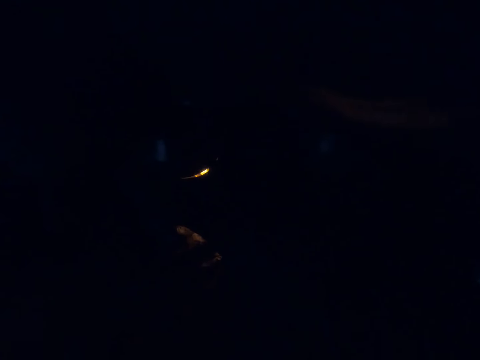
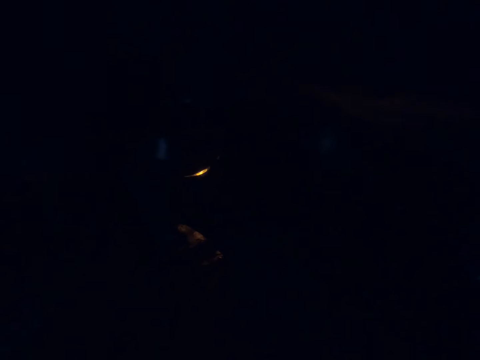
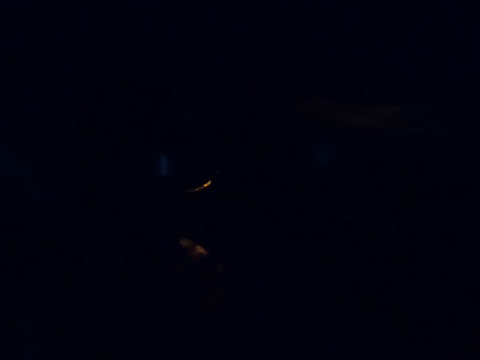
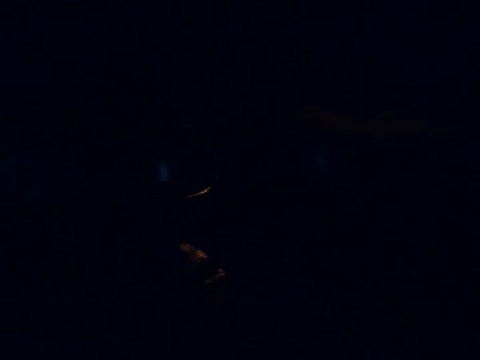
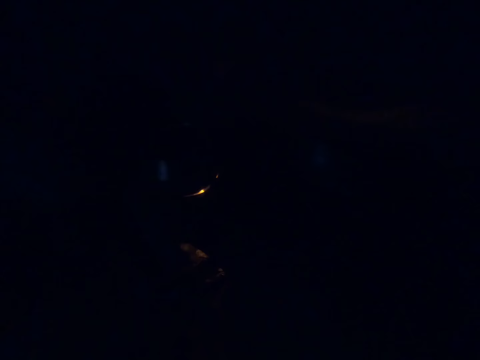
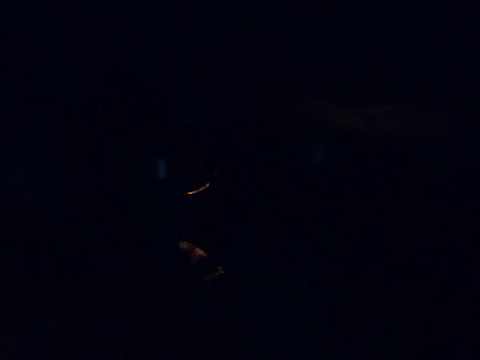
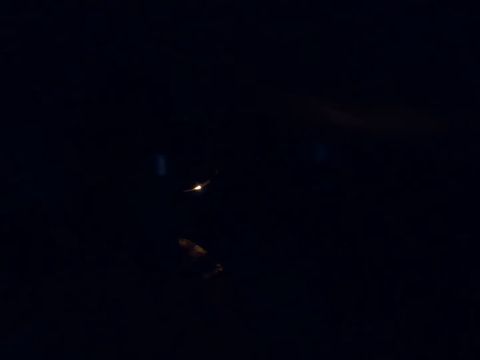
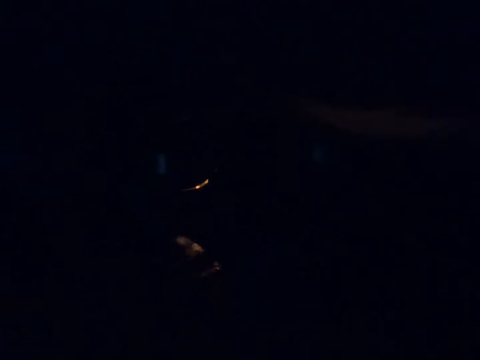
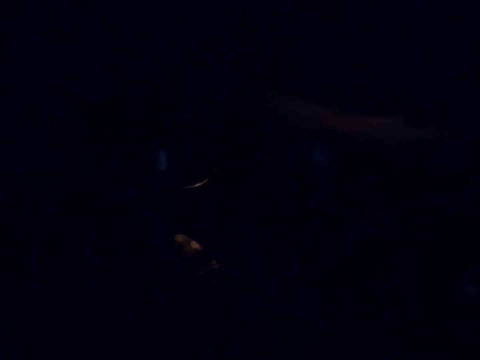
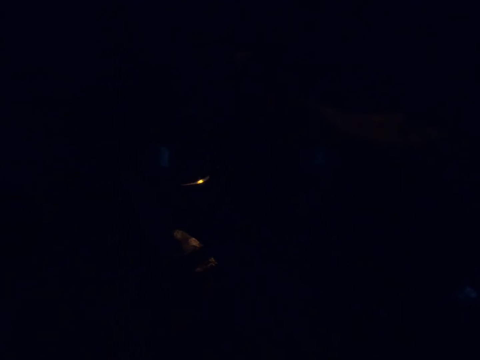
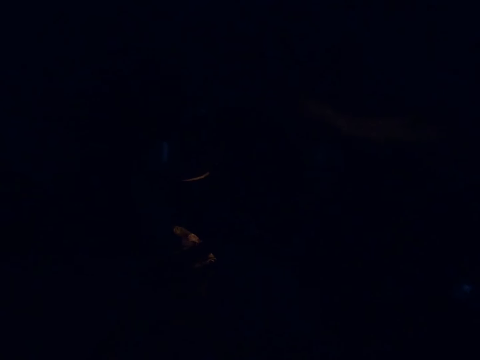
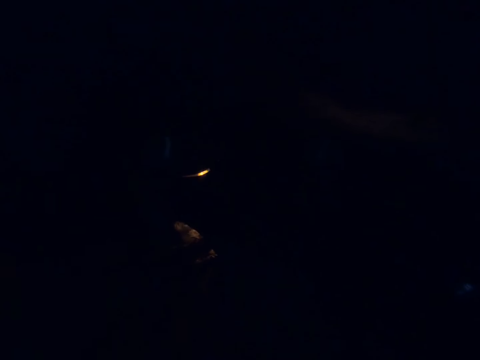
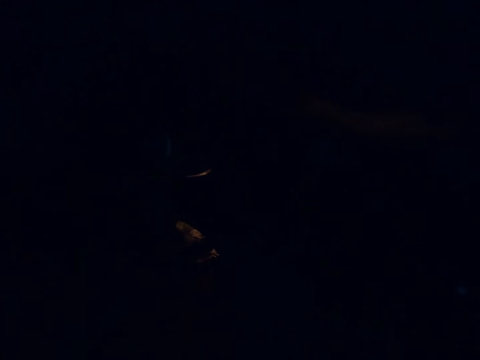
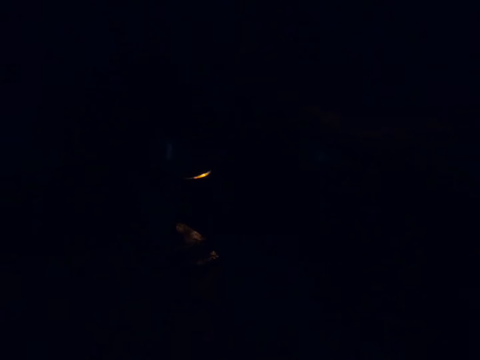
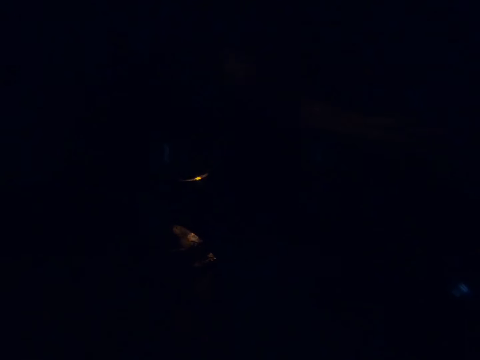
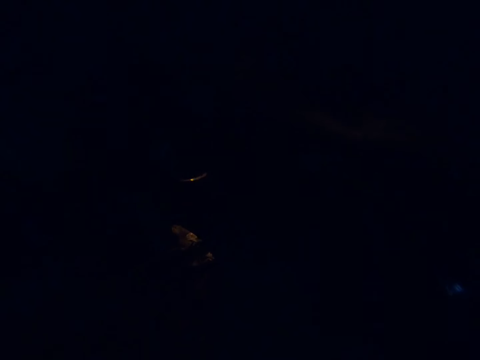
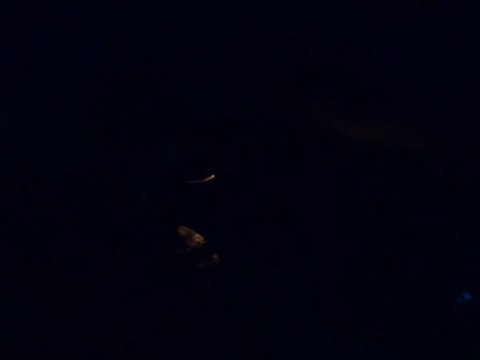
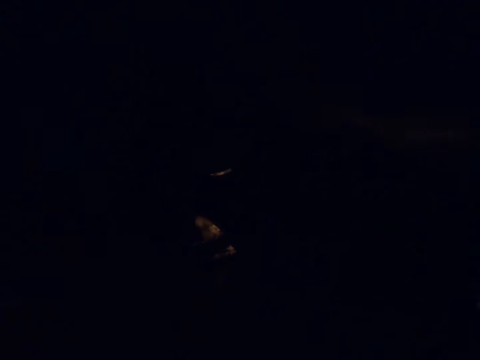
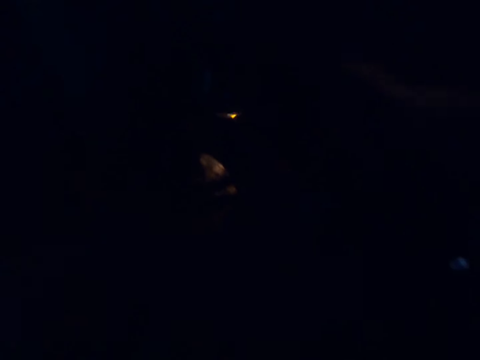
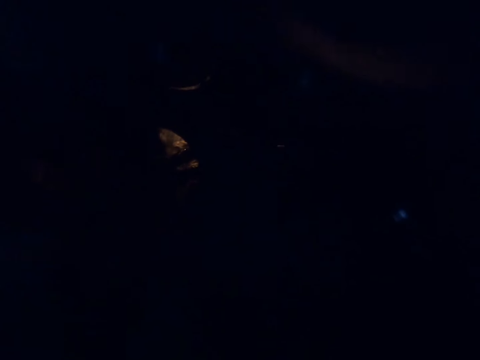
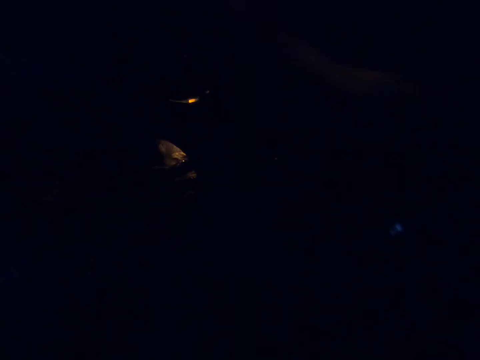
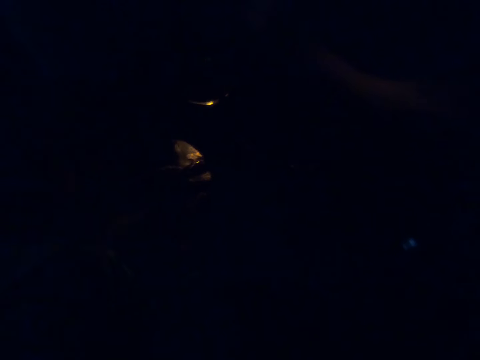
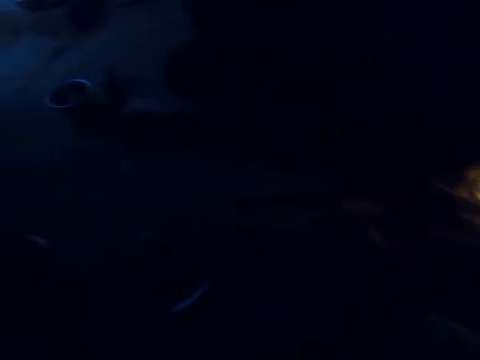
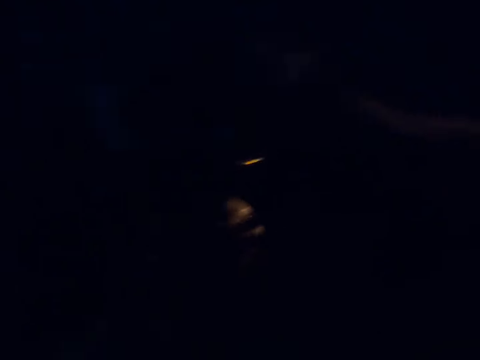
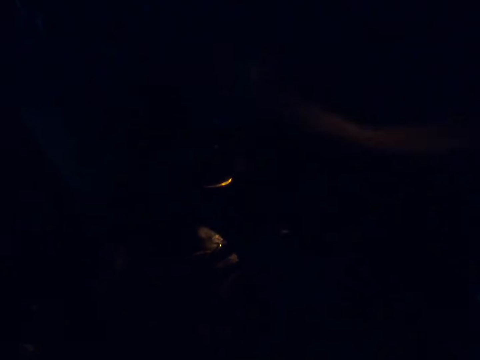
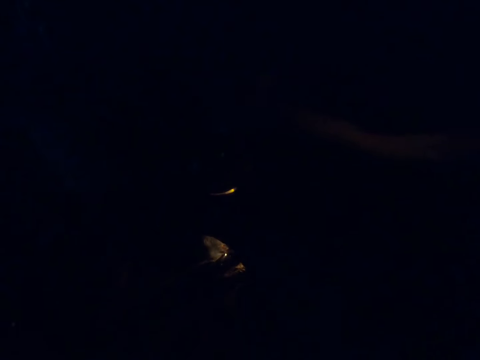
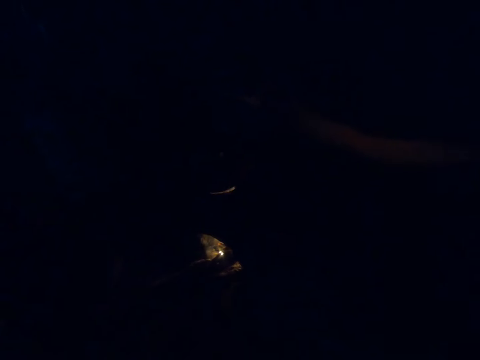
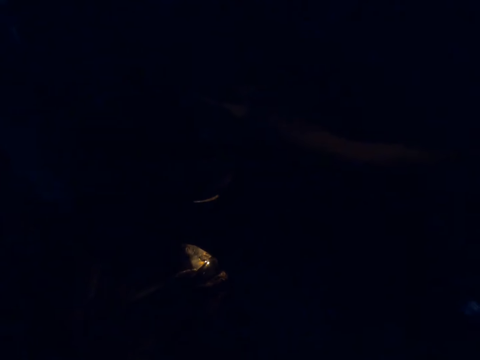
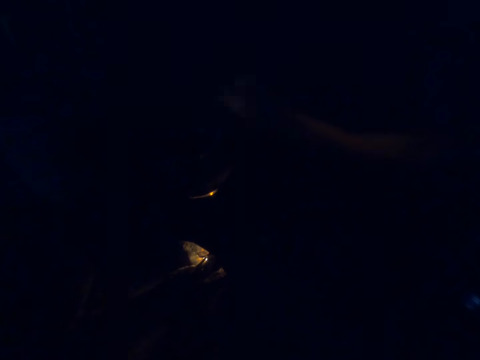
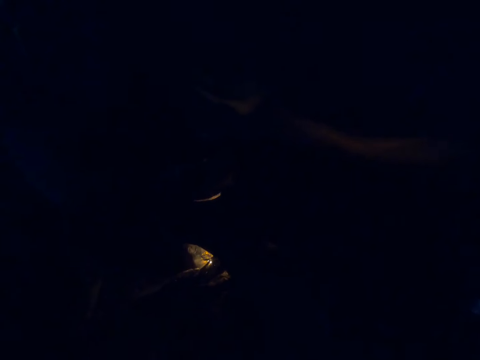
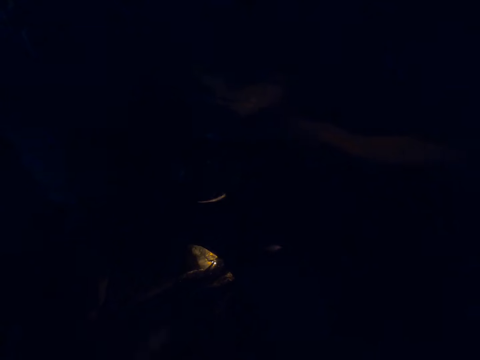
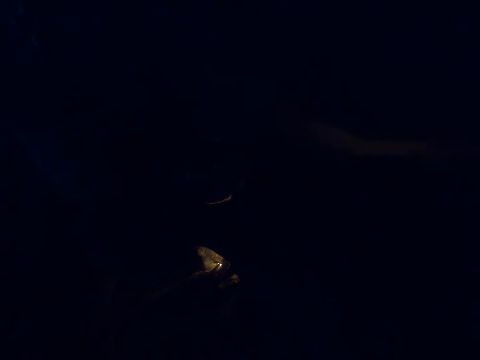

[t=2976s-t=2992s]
The camera wearer looks around.

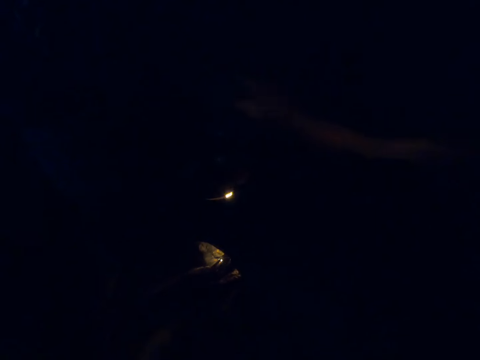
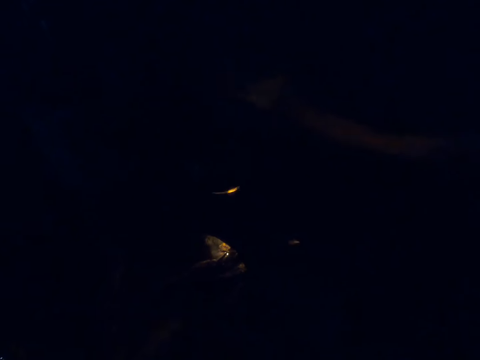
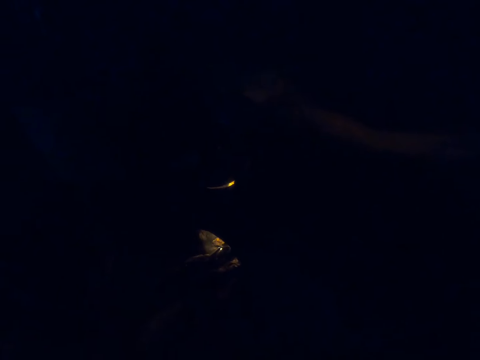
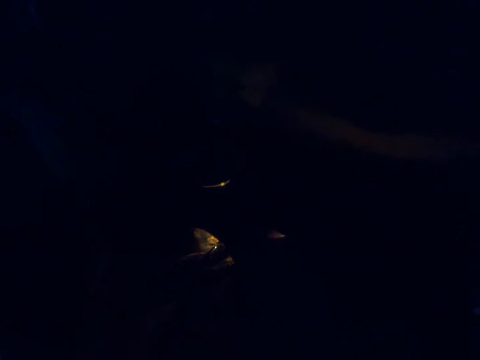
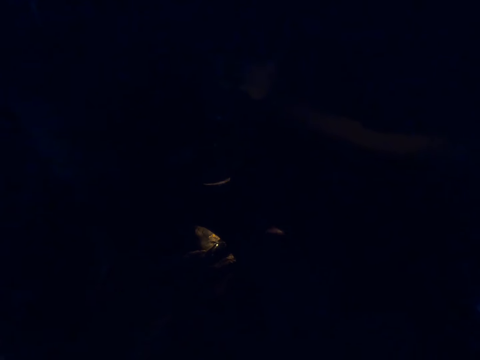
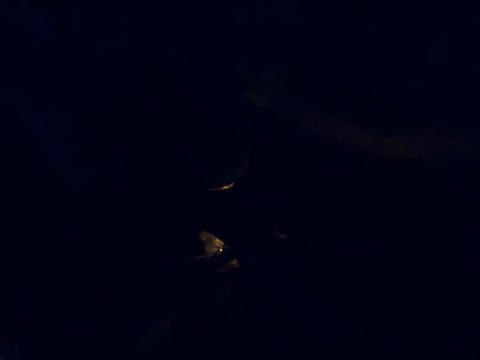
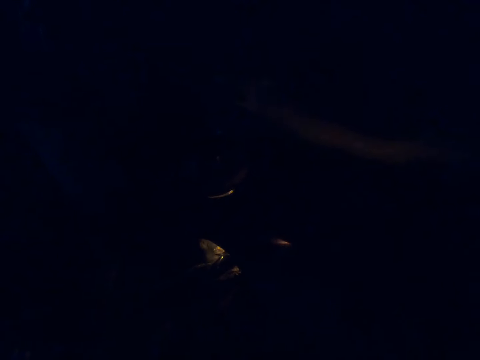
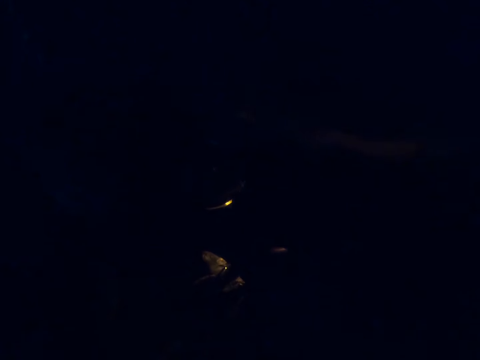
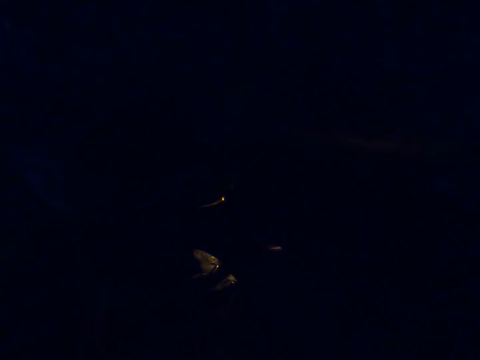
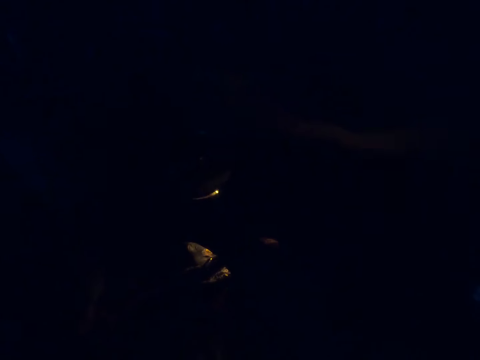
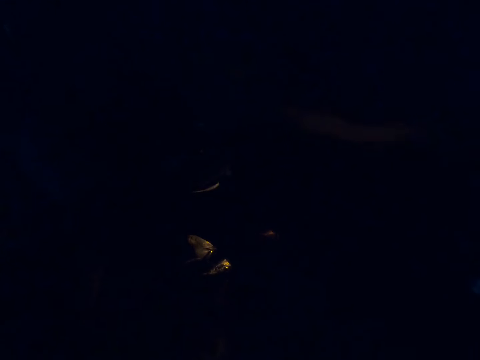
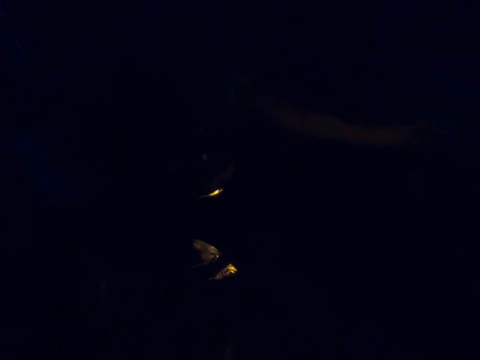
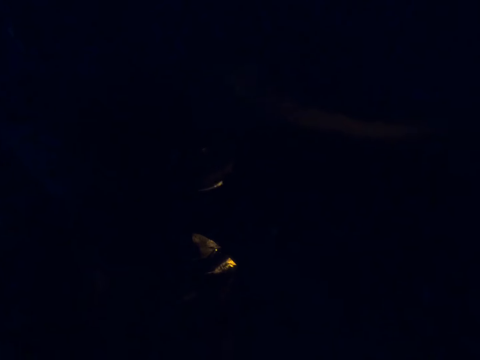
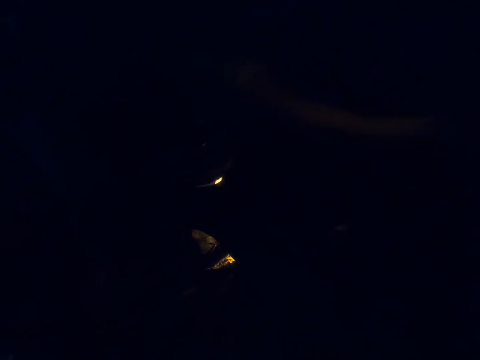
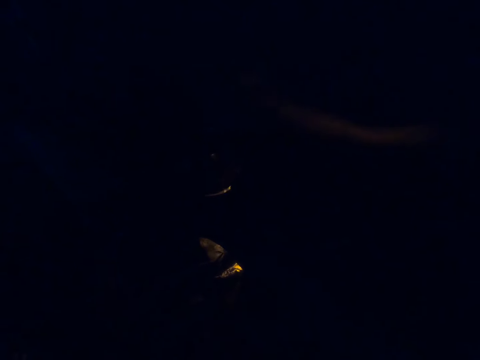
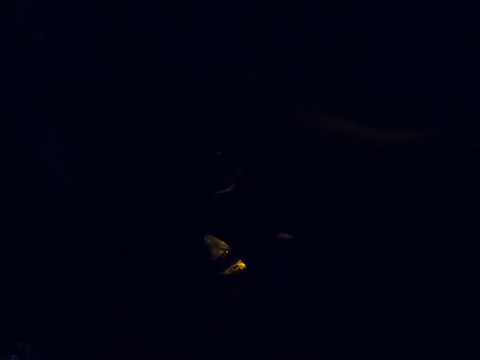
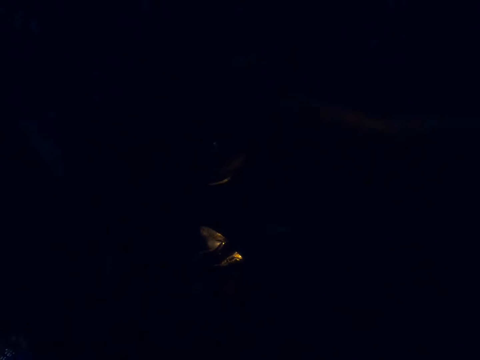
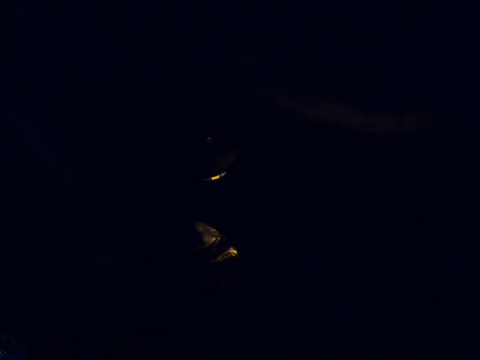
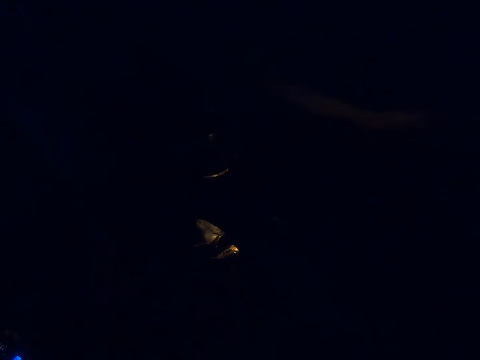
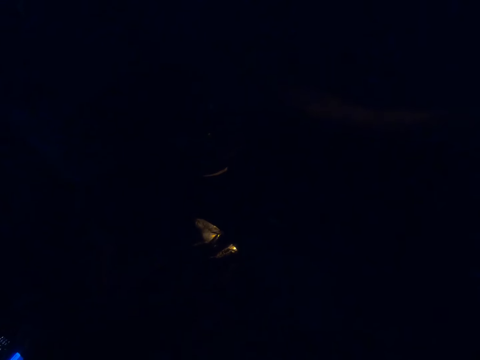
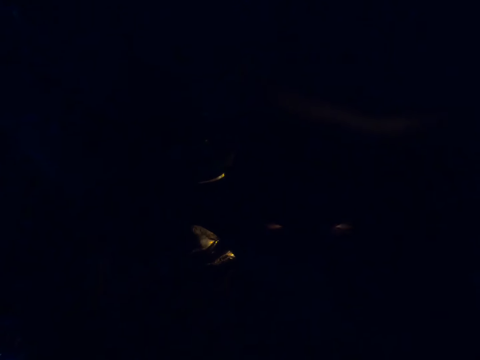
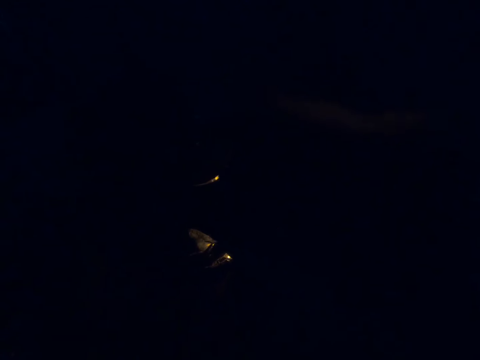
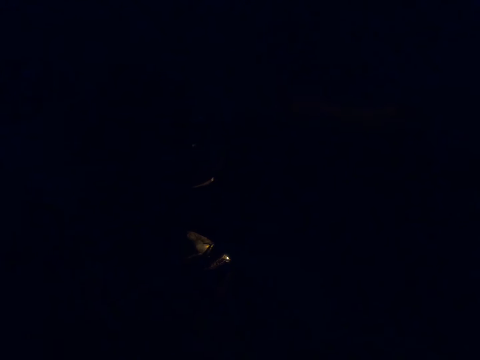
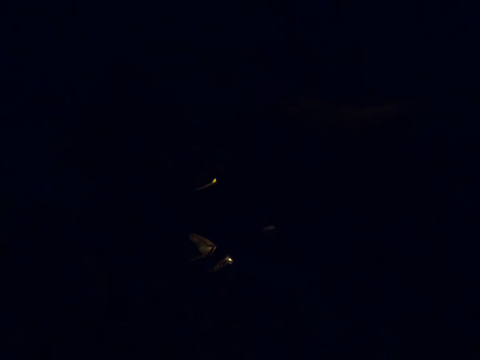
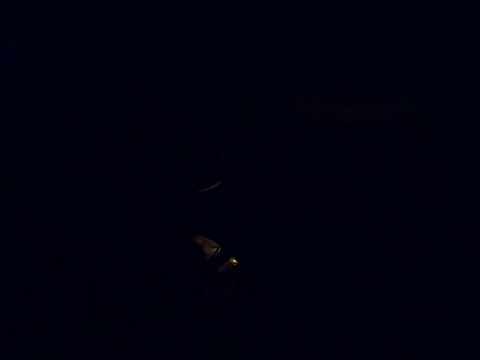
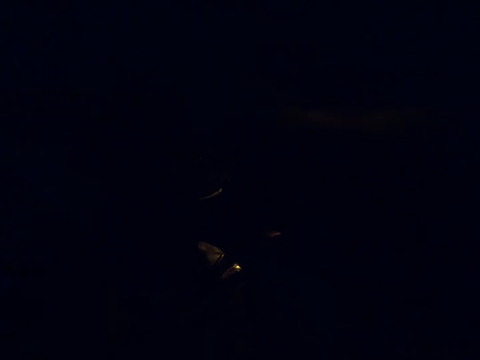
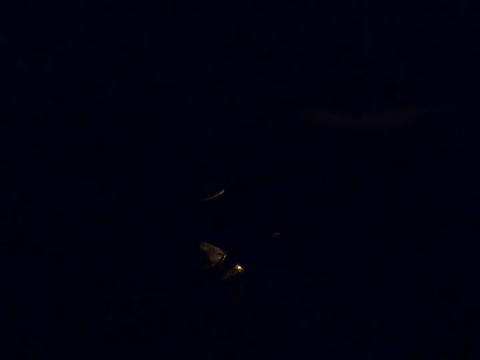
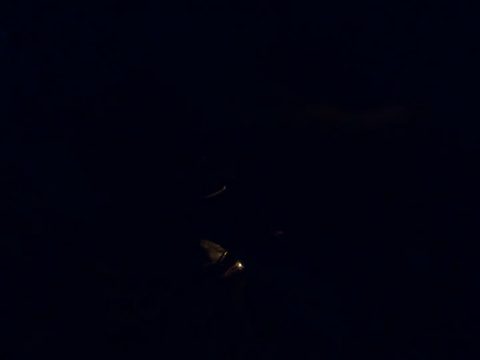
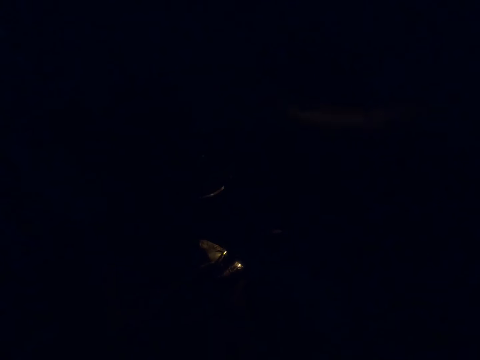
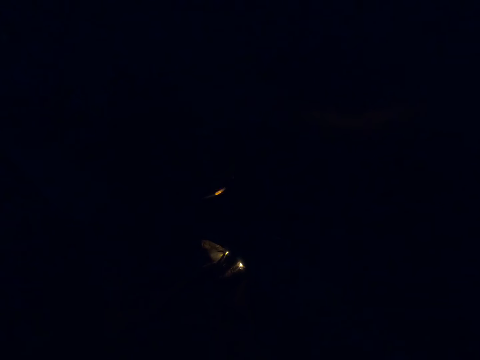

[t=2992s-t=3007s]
The camera wearer converses.
